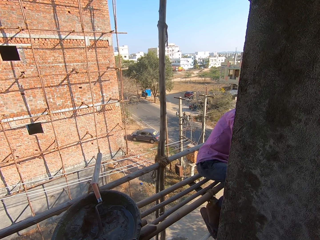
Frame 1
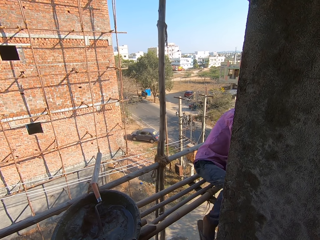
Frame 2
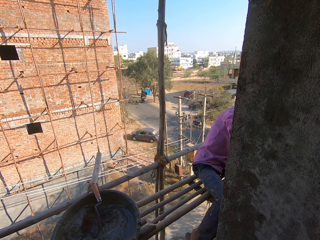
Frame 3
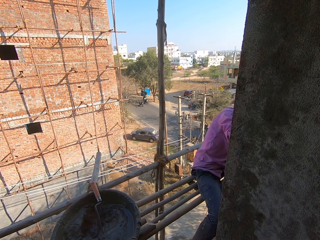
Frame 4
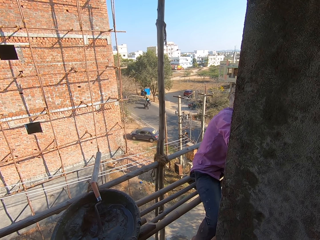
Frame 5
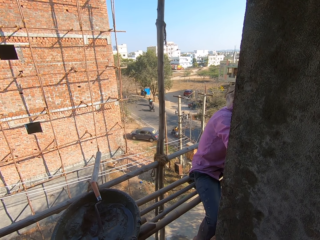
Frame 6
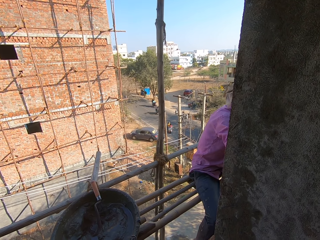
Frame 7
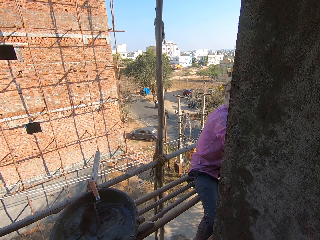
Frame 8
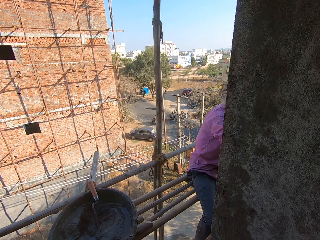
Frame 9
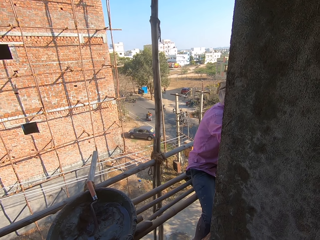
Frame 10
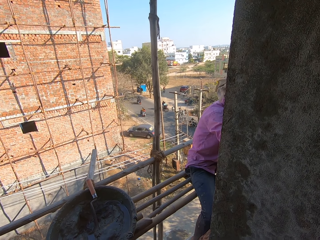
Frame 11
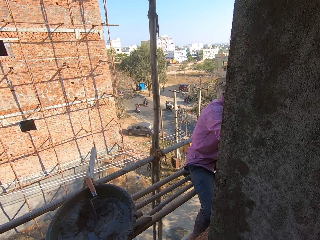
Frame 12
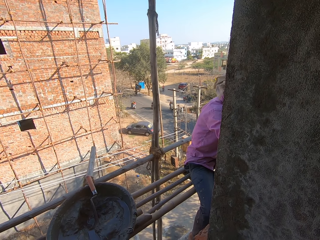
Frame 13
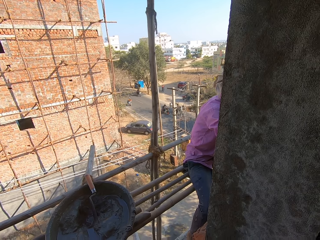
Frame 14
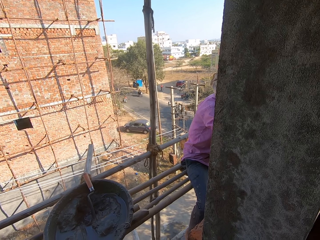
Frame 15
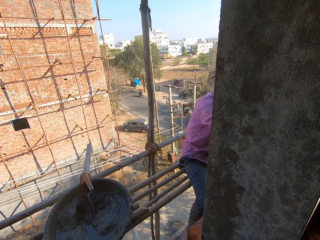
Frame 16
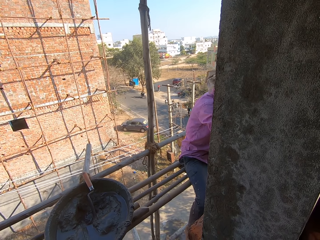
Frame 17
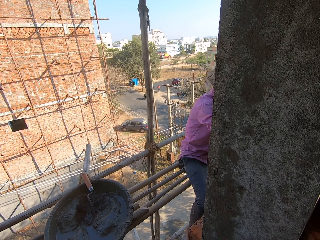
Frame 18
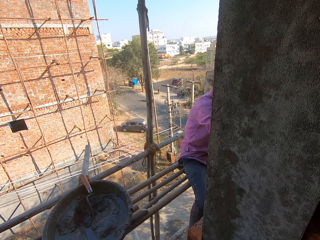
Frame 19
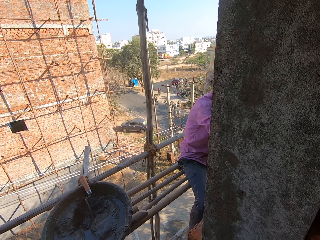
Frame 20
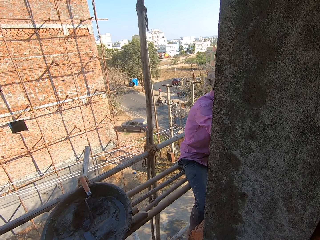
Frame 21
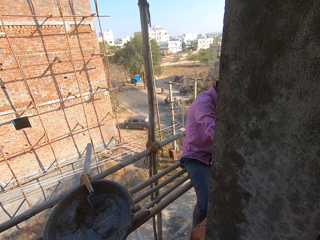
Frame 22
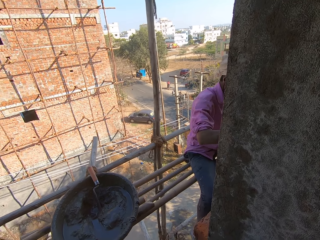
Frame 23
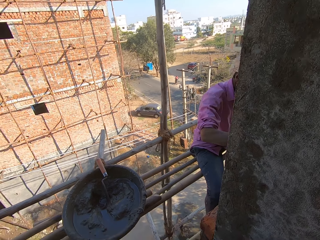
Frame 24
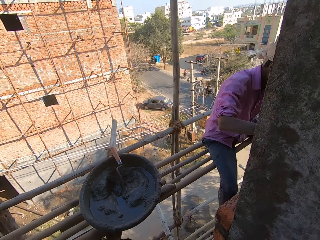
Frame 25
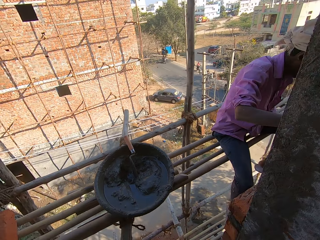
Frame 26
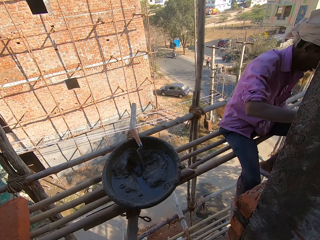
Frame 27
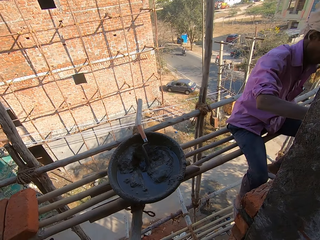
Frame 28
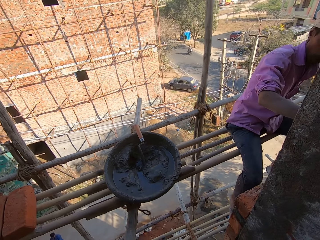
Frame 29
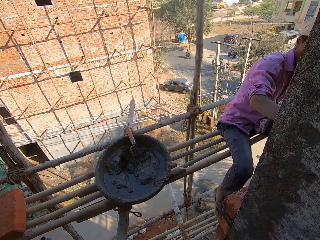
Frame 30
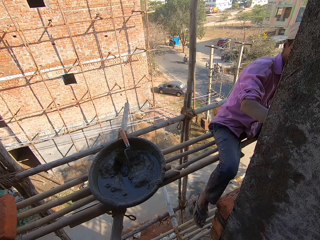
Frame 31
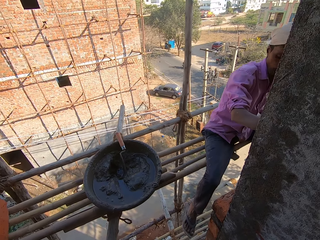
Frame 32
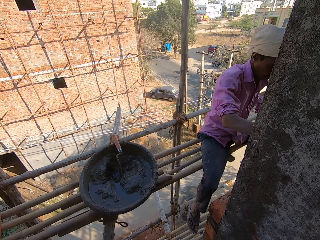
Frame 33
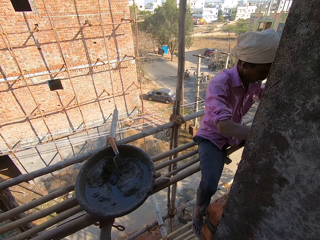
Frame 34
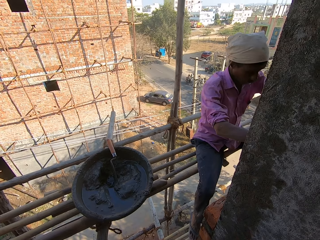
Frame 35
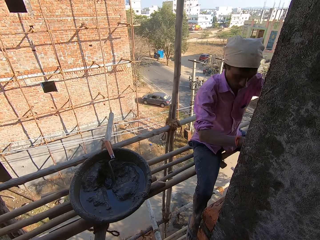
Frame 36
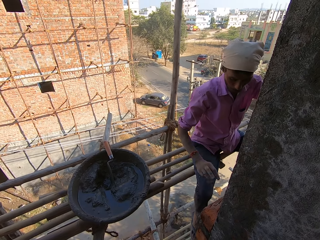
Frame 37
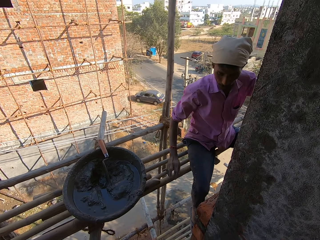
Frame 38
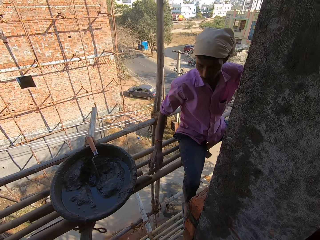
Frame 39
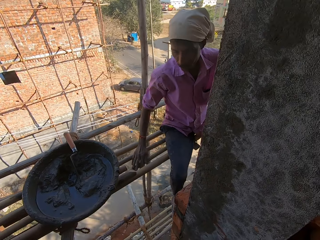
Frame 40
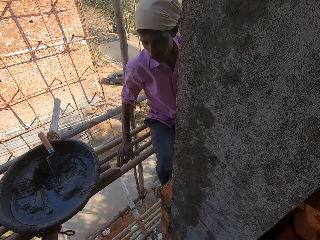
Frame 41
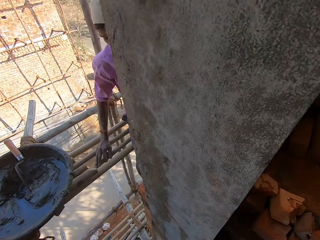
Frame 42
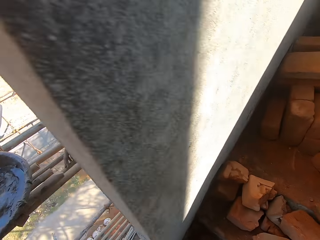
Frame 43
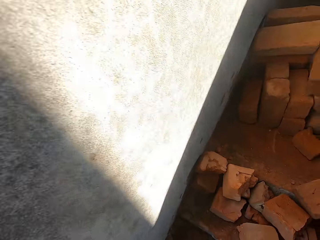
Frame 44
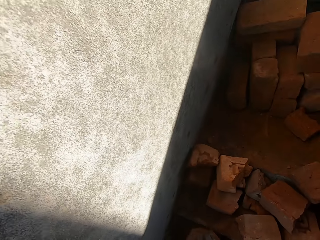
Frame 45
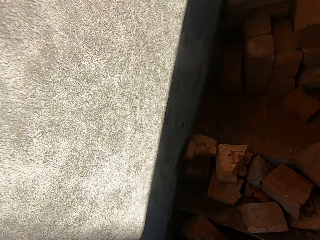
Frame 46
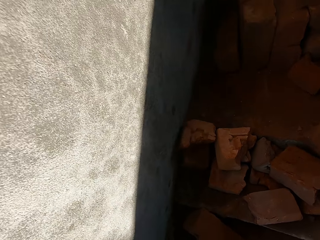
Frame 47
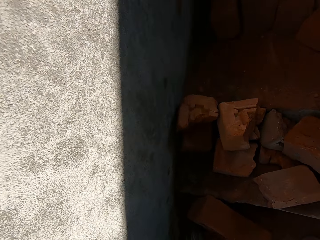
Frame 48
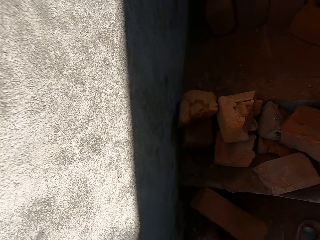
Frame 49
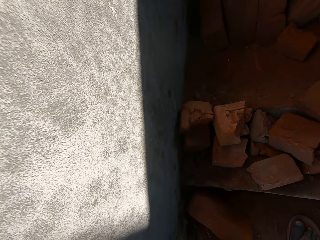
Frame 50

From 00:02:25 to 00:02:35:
A man moves around. The camera wearer talks.

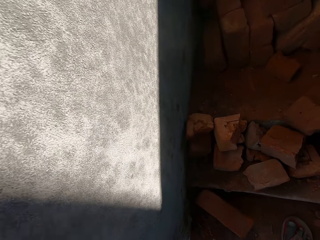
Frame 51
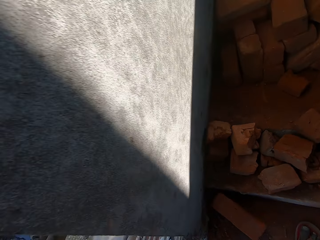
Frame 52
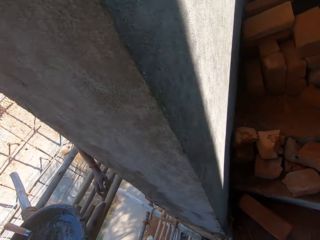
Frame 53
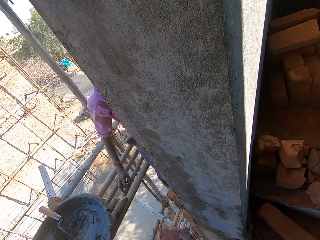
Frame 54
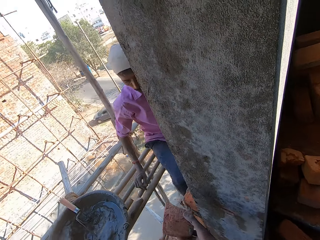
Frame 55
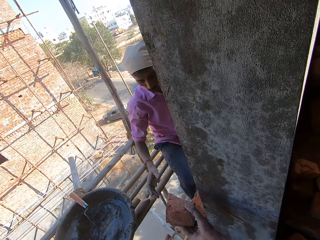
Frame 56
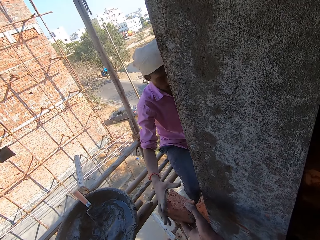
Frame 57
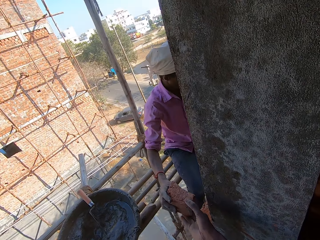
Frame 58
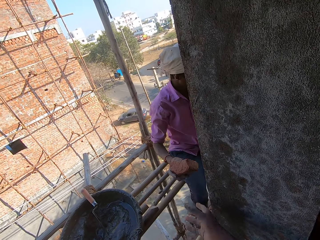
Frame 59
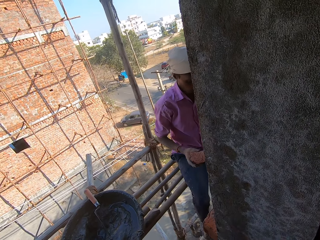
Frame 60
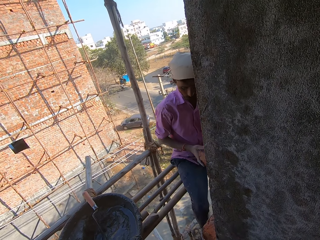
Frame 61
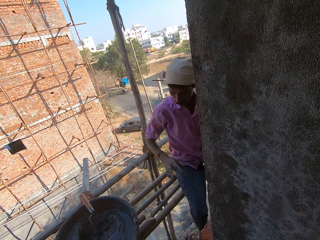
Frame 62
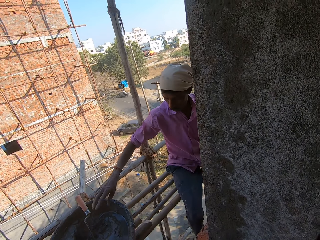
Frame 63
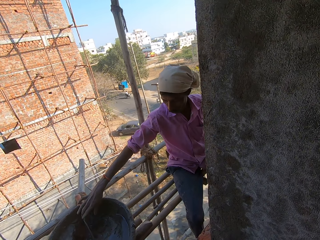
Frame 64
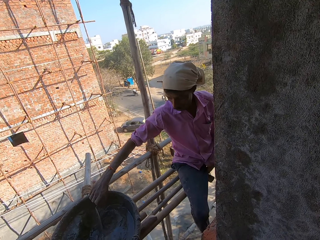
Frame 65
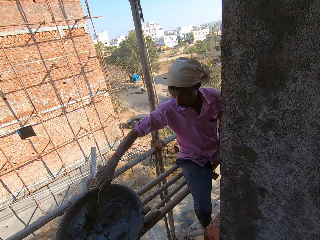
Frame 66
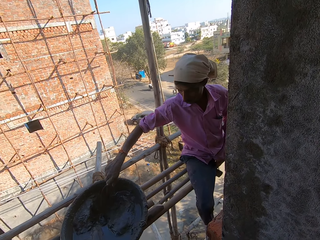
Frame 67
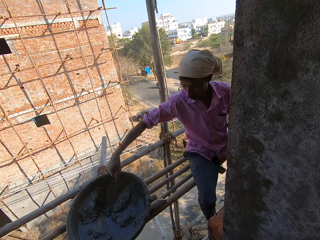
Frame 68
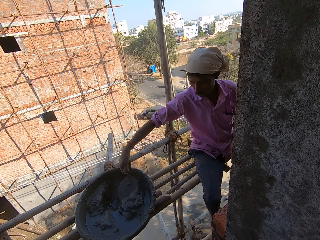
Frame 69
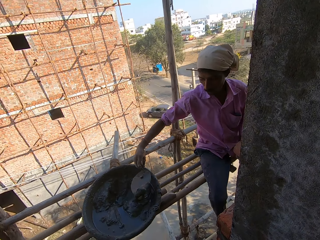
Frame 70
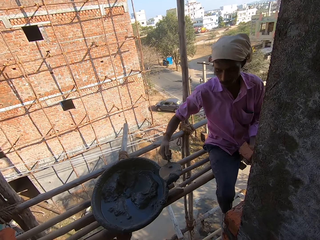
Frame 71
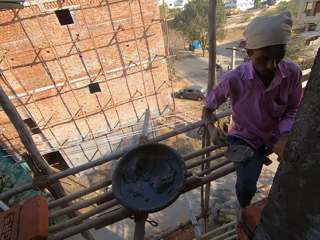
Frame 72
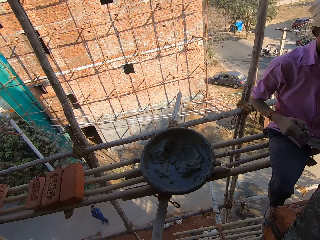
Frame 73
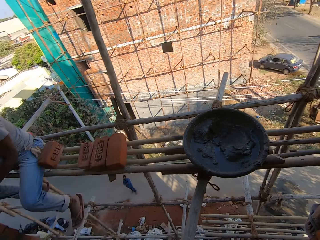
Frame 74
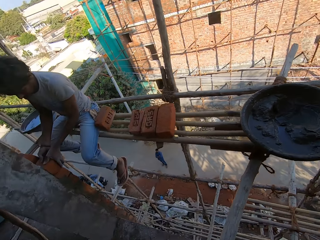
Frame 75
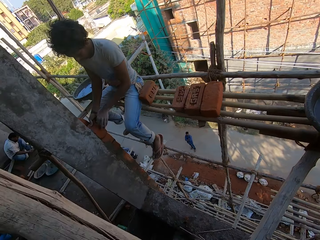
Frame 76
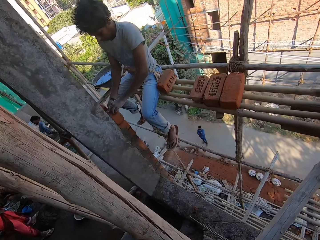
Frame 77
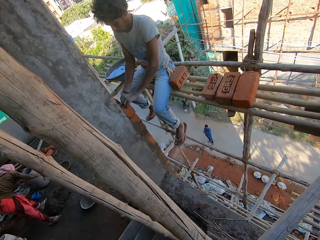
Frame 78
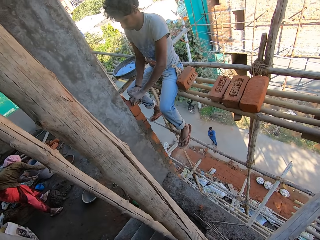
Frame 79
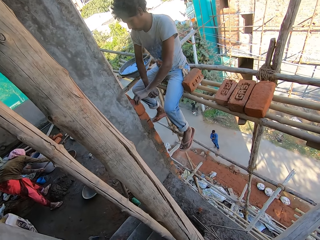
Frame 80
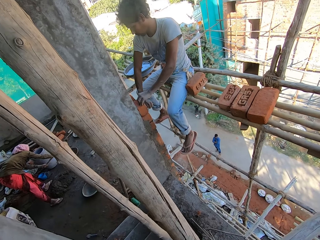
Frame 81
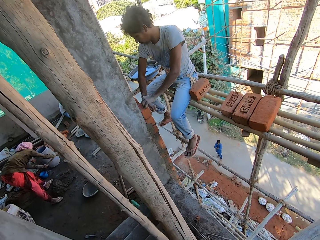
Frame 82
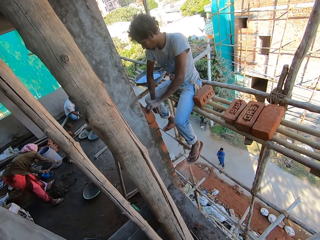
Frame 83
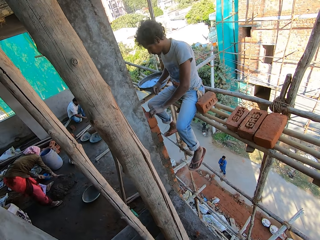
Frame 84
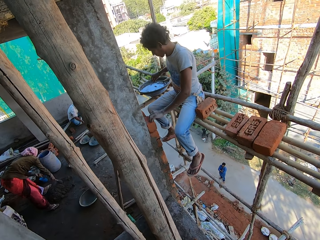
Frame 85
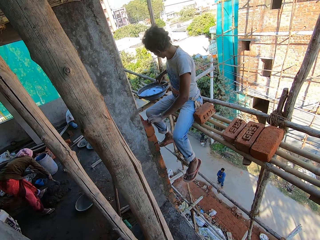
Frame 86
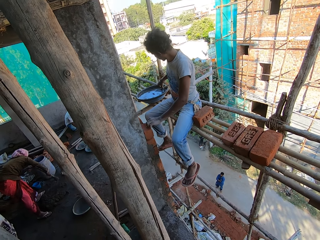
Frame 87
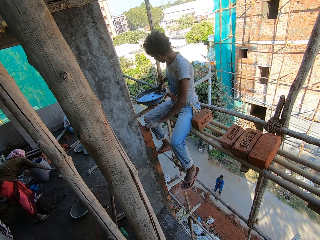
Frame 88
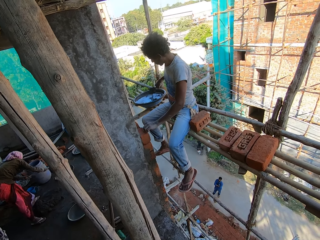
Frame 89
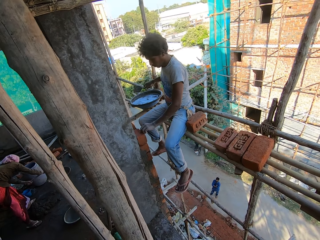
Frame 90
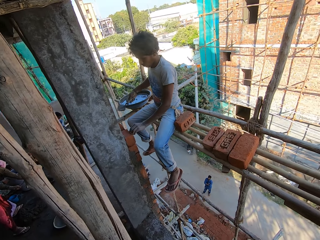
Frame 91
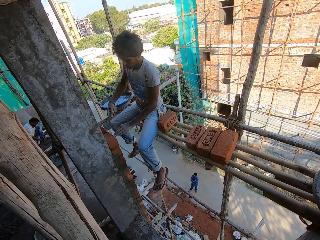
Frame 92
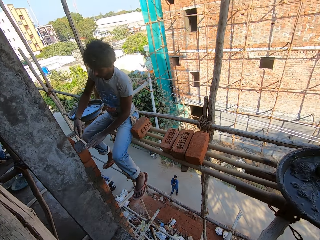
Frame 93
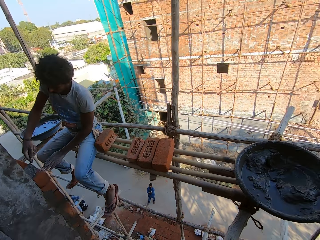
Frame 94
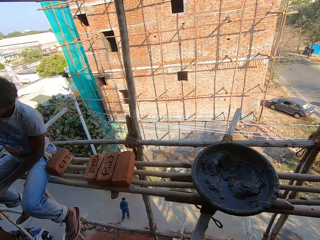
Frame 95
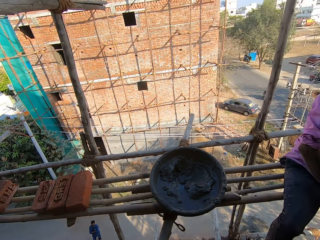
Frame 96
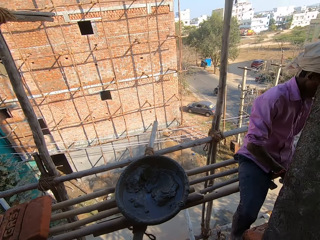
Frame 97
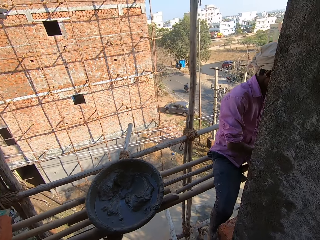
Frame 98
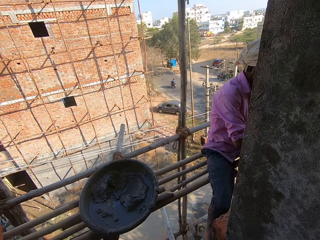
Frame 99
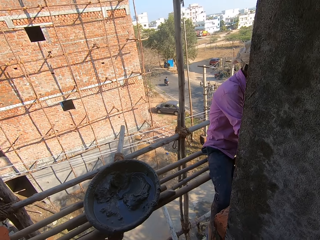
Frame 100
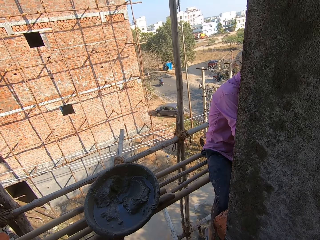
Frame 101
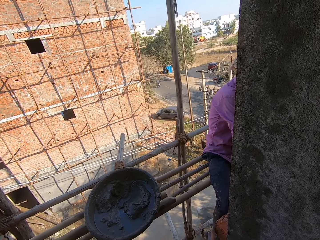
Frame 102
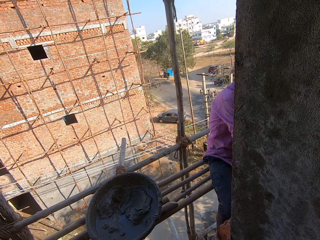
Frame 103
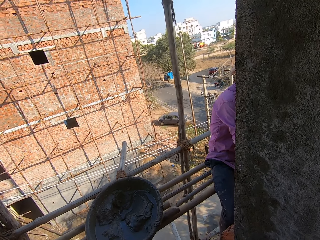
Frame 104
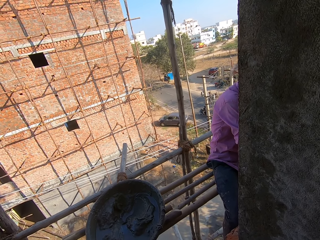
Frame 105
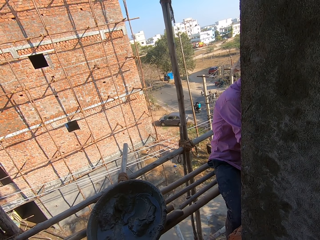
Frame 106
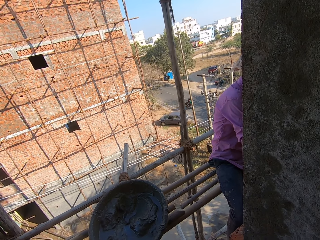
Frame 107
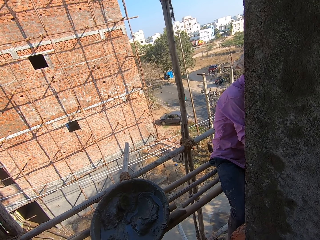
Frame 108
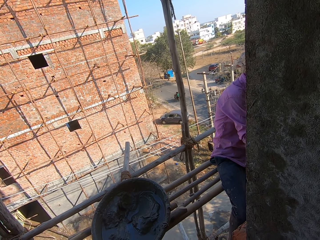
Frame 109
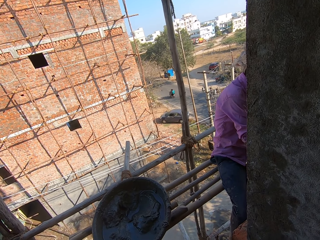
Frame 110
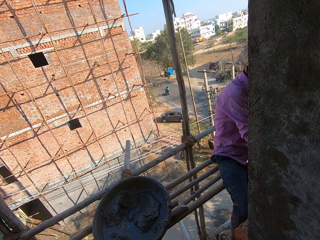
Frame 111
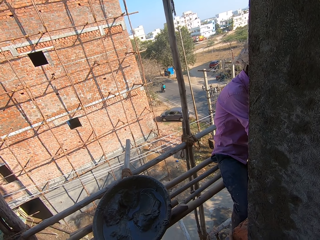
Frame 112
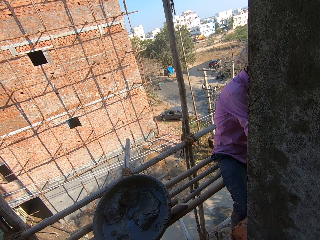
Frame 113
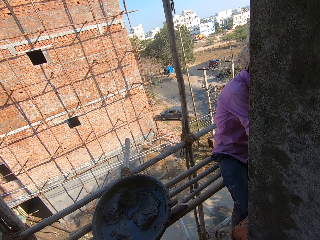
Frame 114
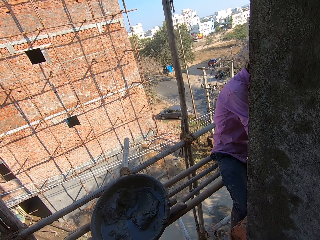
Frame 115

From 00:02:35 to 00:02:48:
The camera wearer picks up a brick from the ground. They pass the brick to a man. The man picks up the trowel. The man picks up the plaster with the trowel. The camera wearer looks around.
